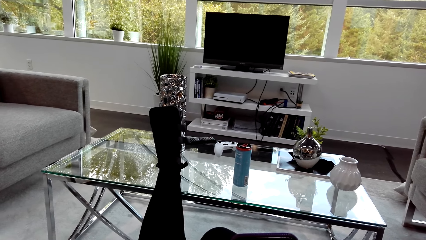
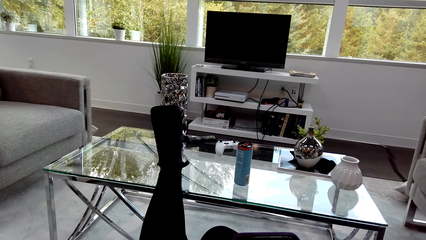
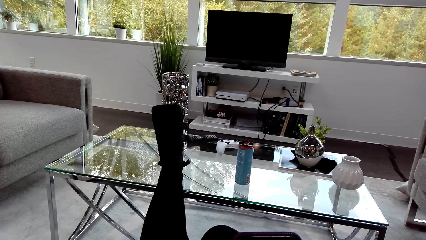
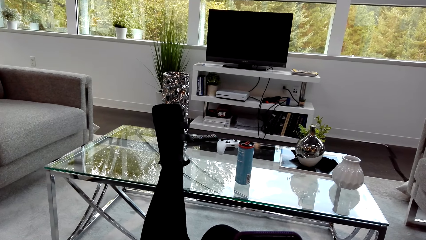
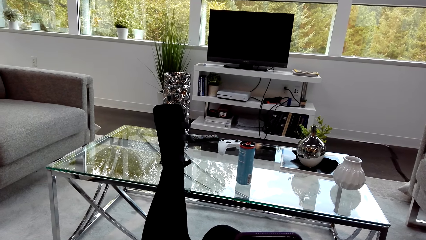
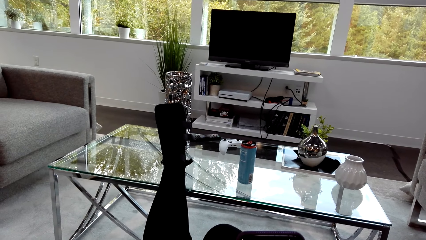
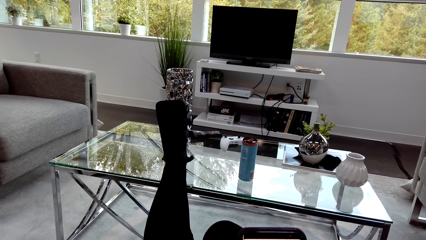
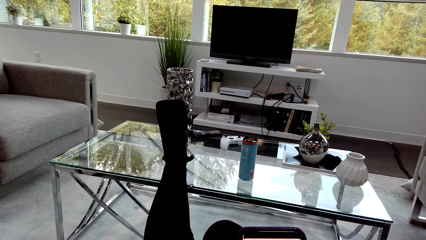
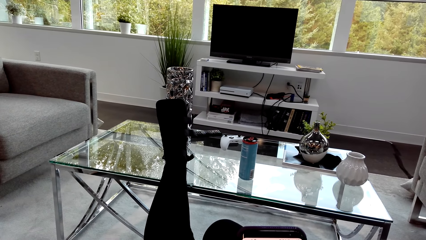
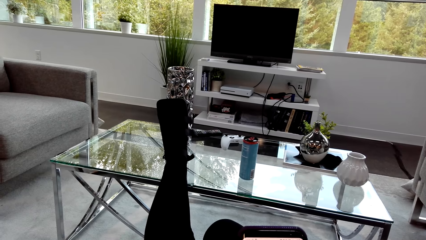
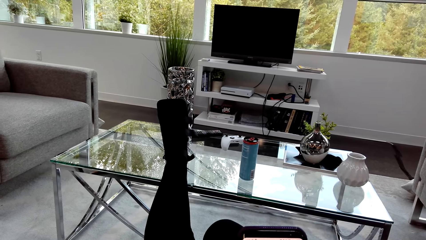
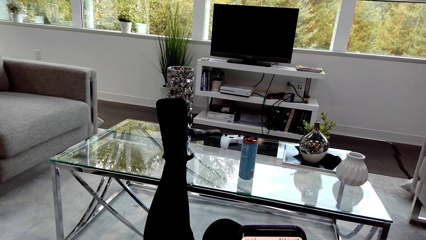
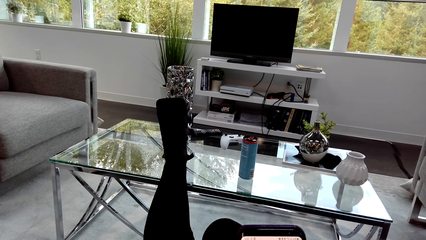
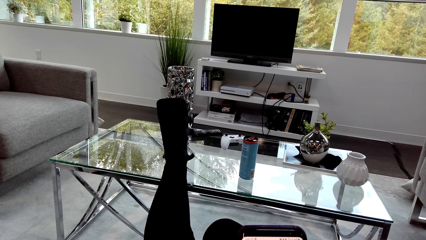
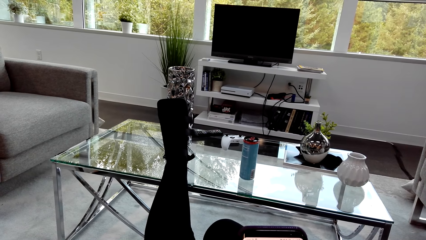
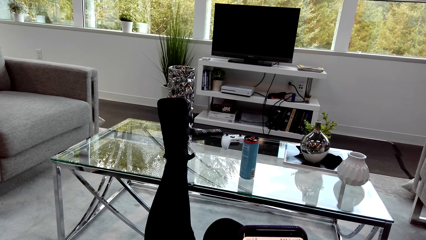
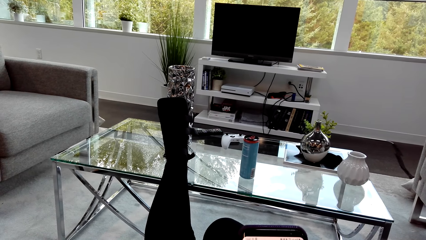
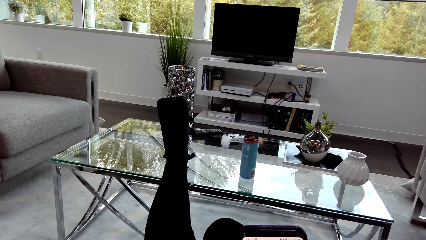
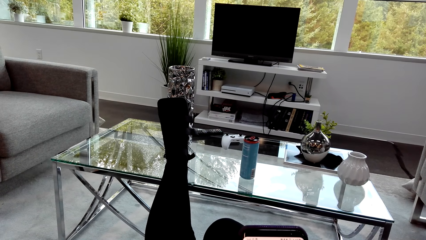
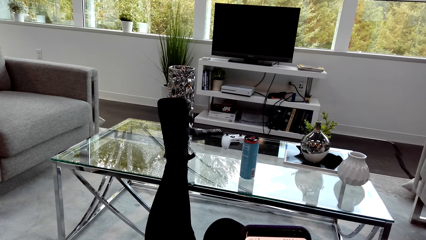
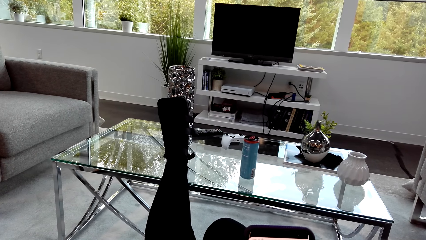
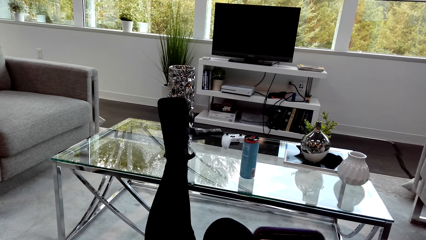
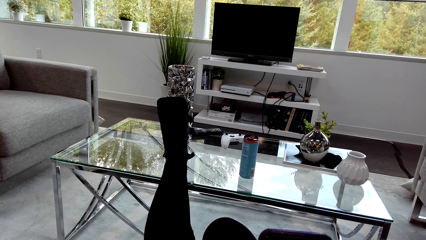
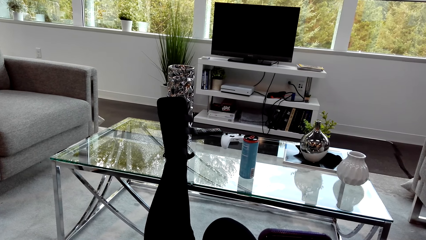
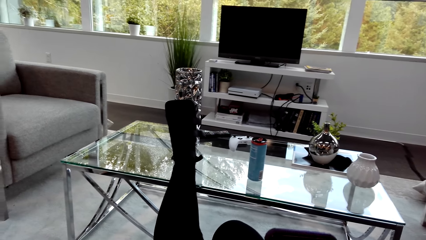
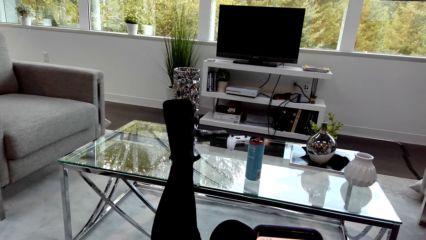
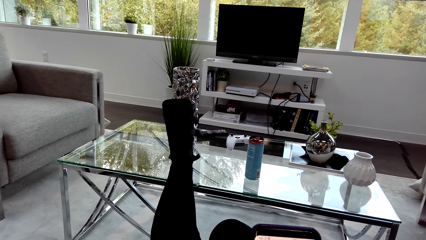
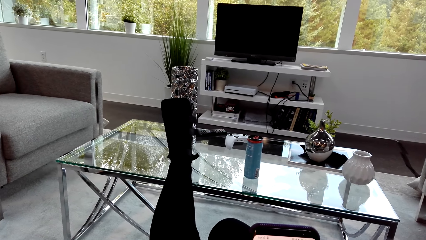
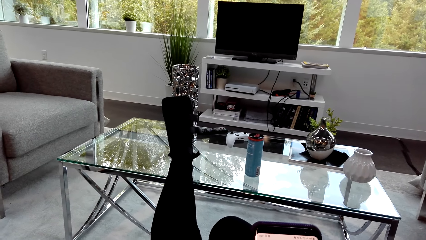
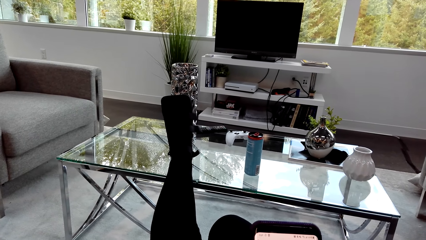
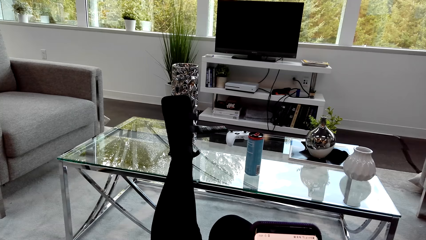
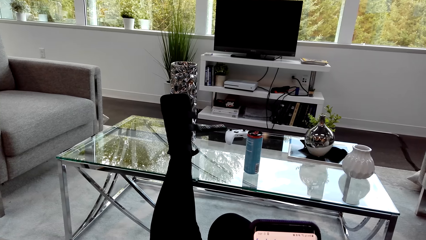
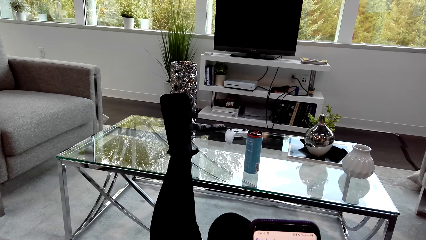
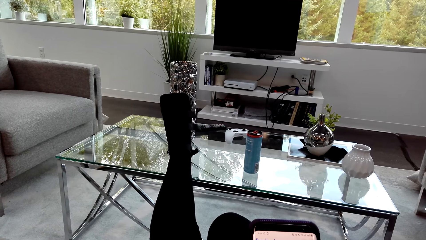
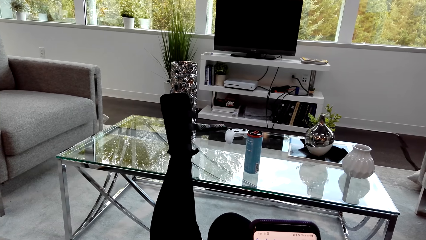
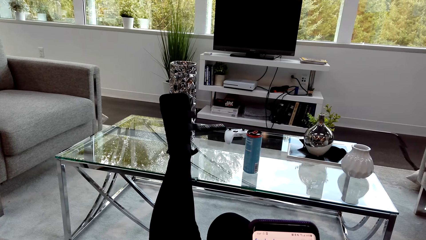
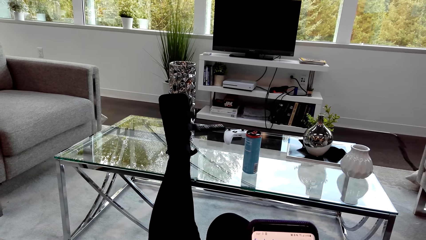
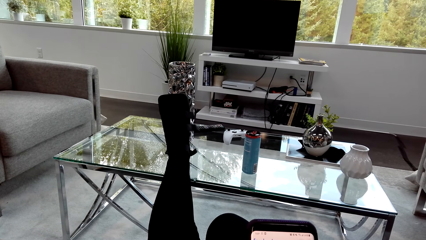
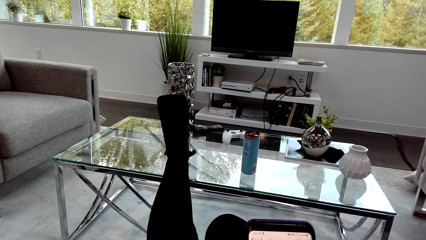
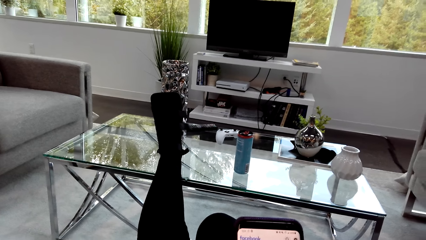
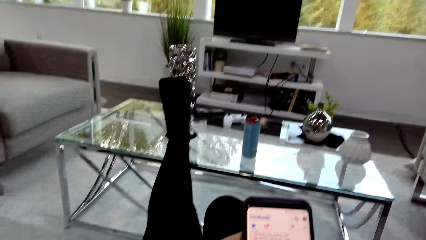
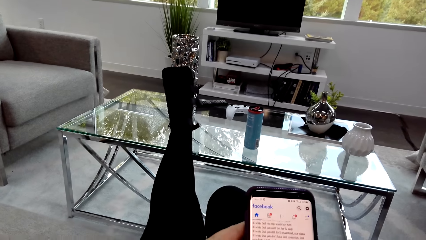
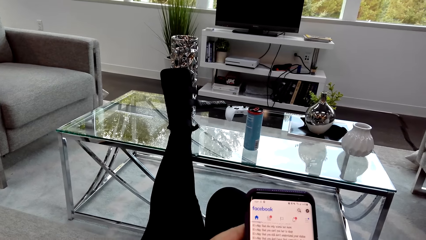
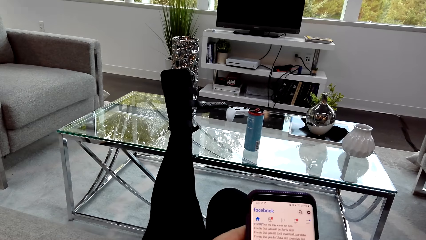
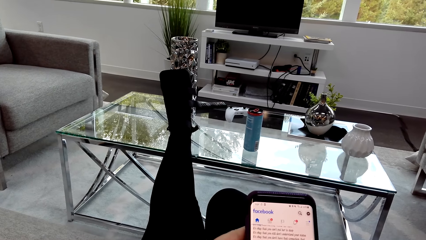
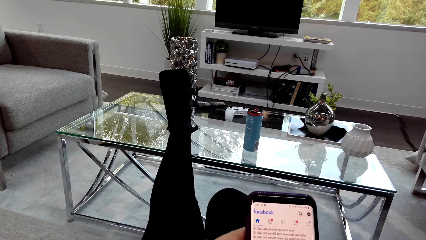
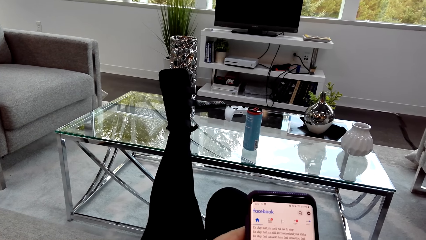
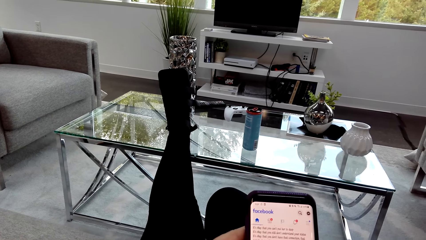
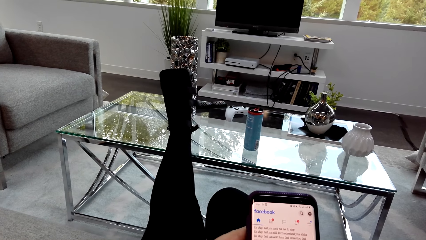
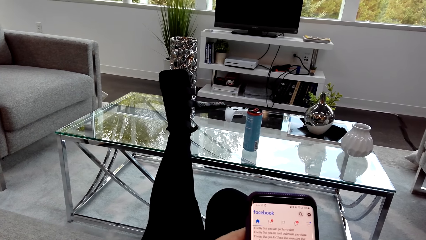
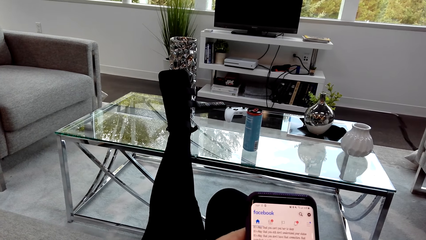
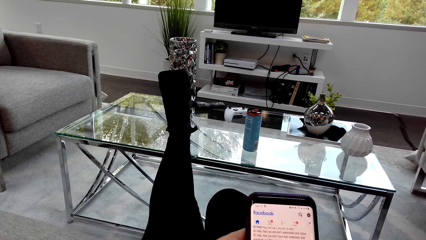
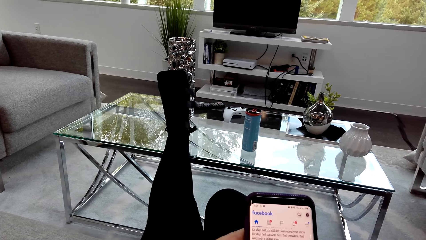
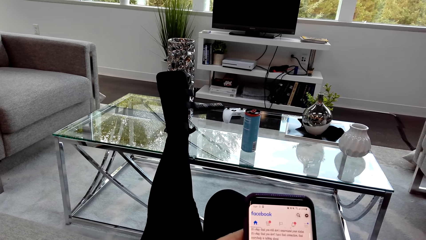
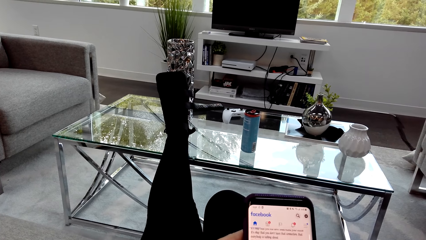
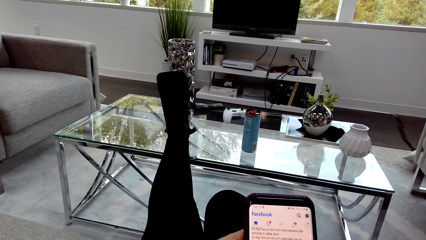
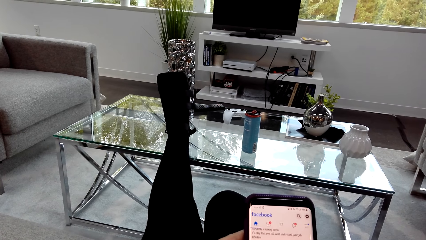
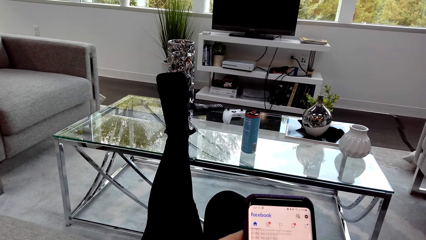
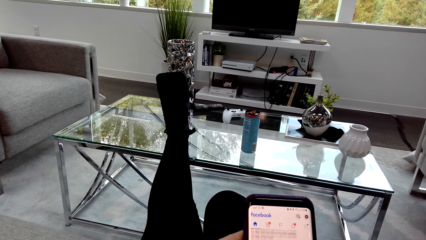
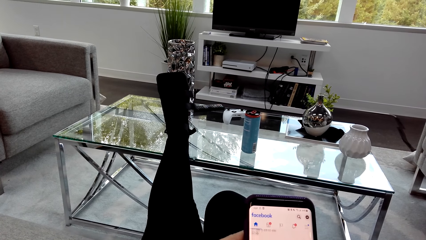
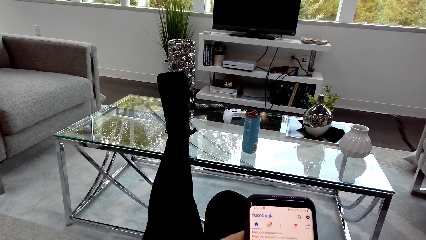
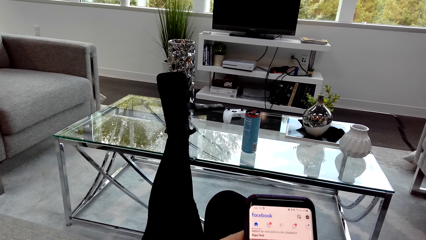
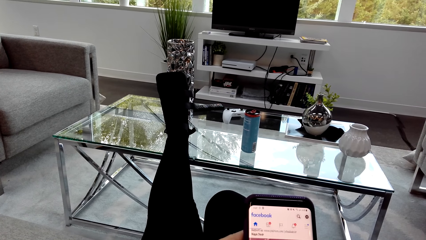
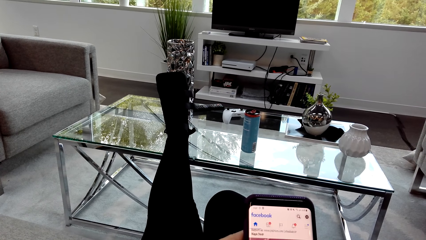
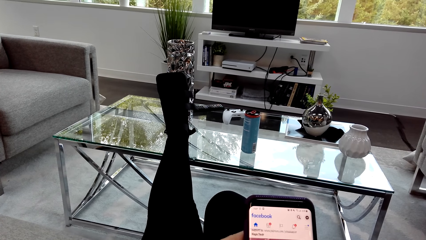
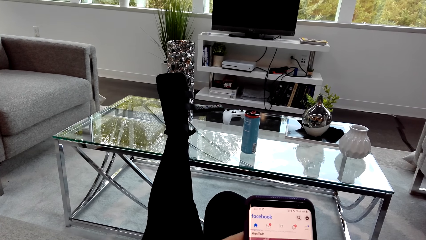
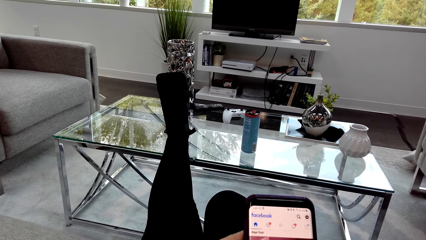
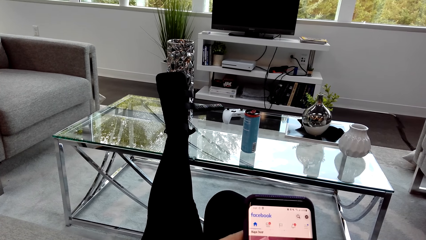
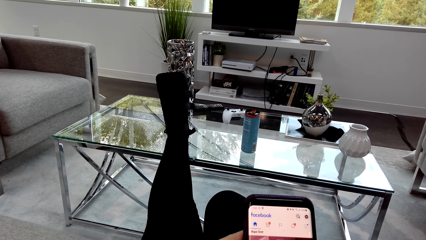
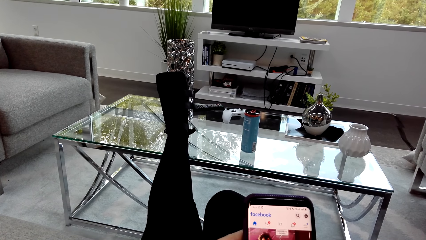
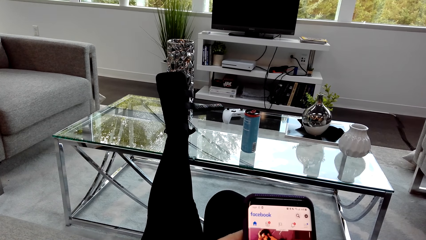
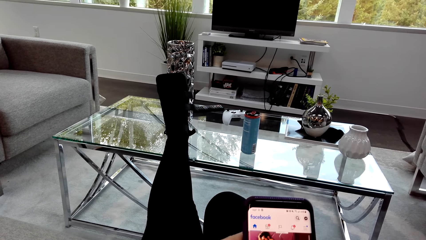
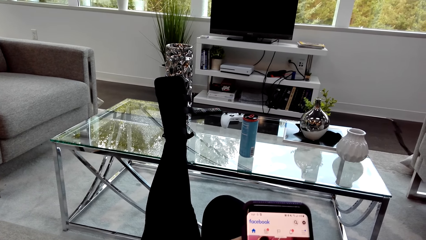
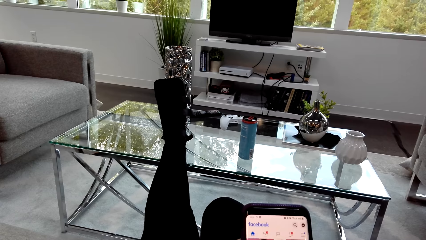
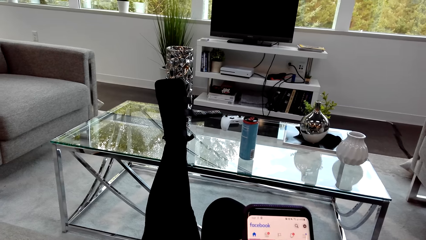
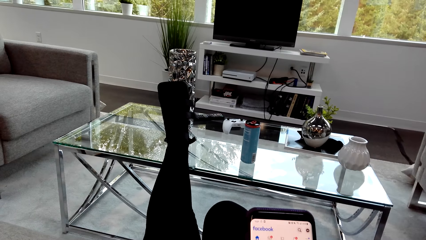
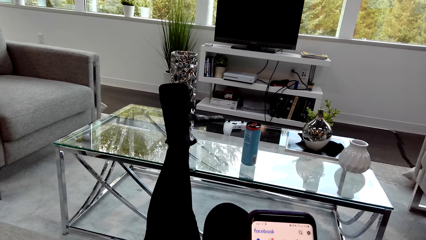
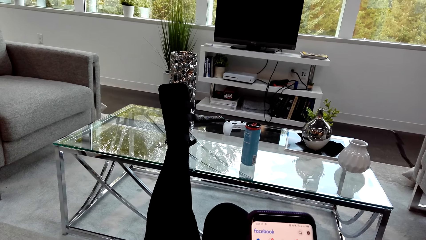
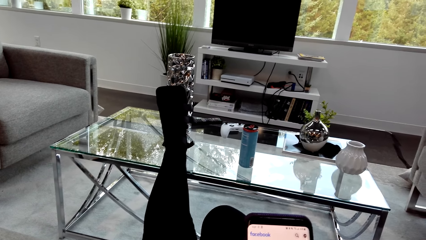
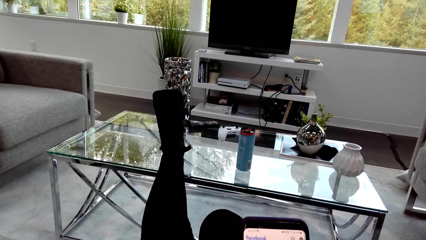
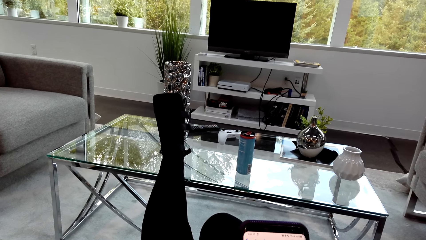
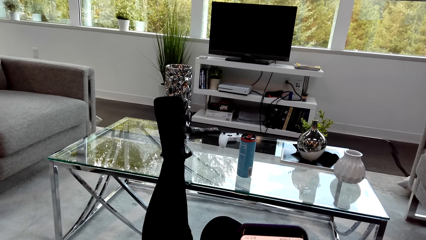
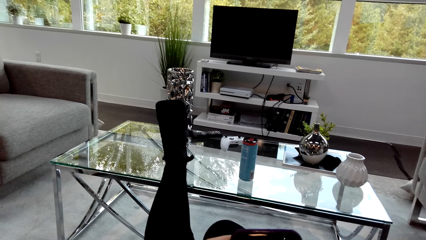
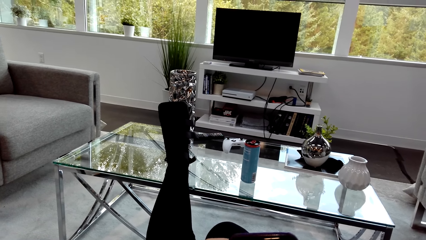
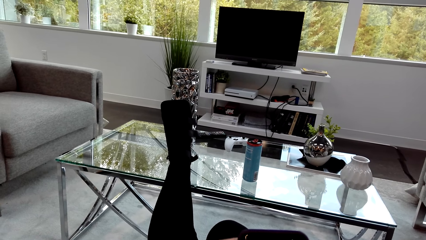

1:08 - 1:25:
The camera wearer operates a phone. They scroll the phone and hold the phone.
